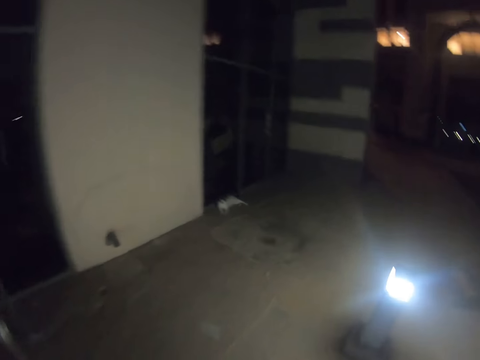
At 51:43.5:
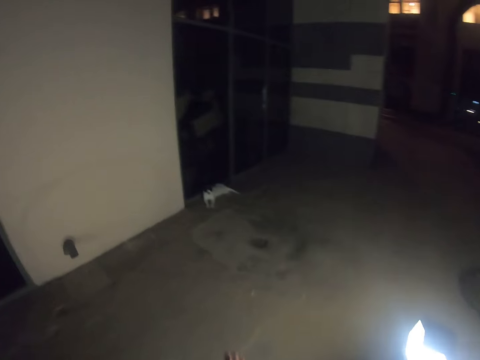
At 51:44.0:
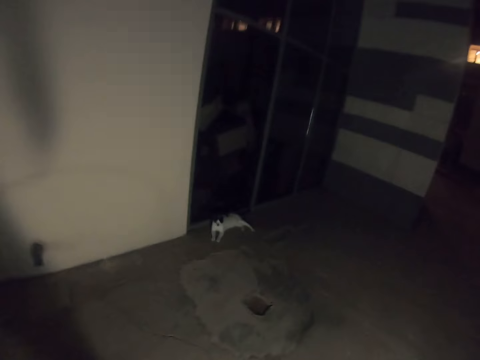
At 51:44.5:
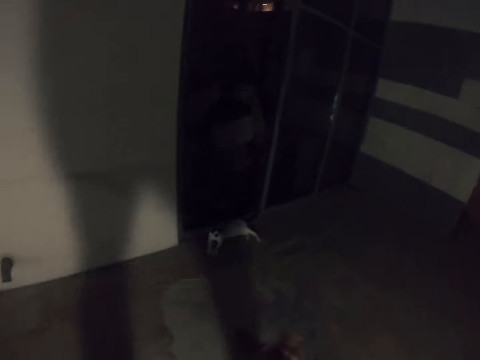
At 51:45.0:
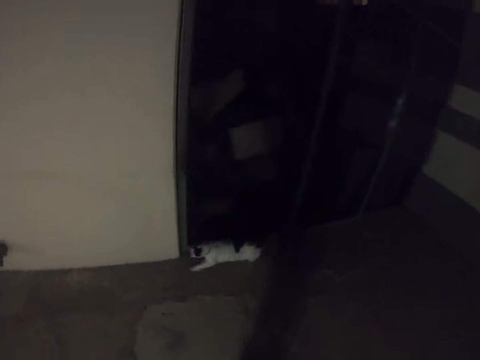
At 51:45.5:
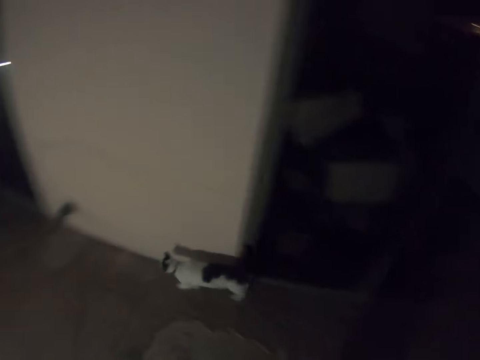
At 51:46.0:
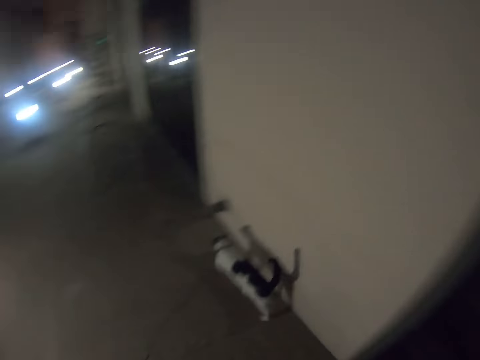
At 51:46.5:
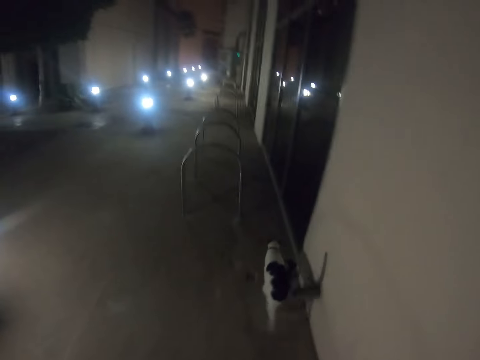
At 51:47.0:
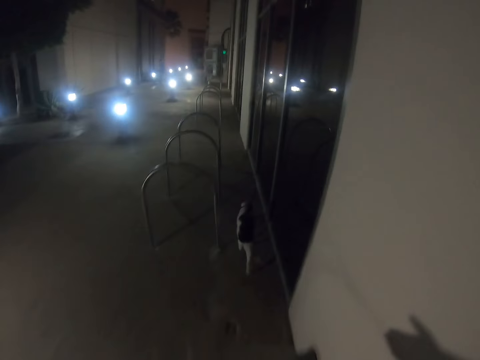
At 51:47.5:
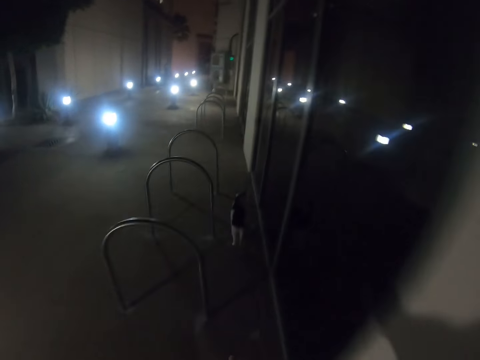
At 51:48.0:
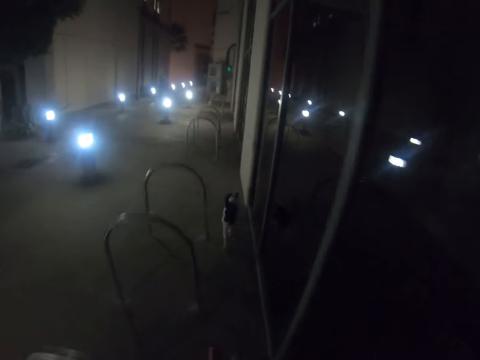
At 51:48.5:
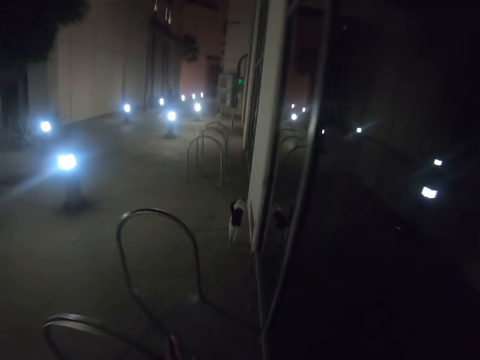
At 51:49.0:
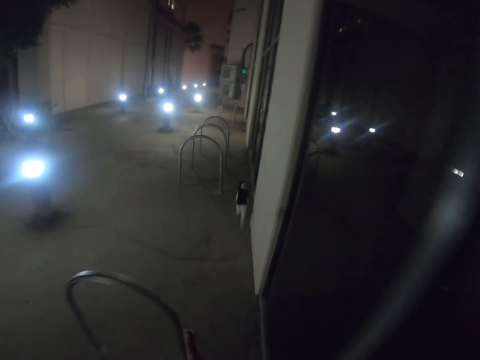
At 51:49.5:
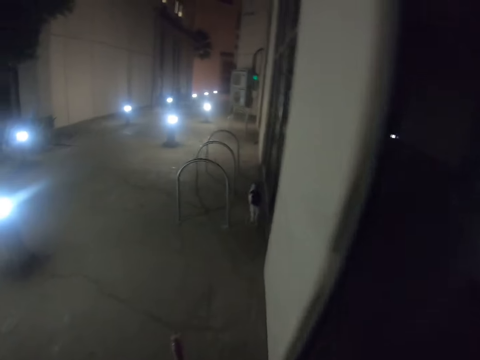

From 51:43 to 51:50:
The camera wearer walks towards the cat.

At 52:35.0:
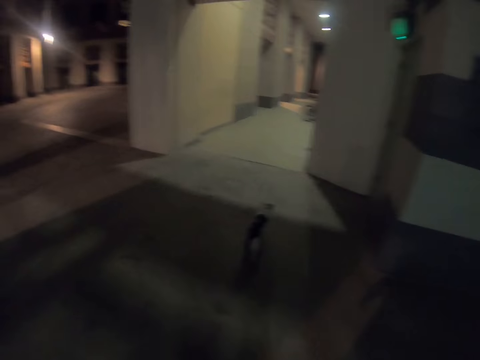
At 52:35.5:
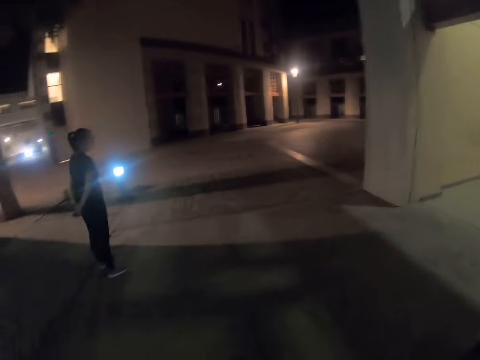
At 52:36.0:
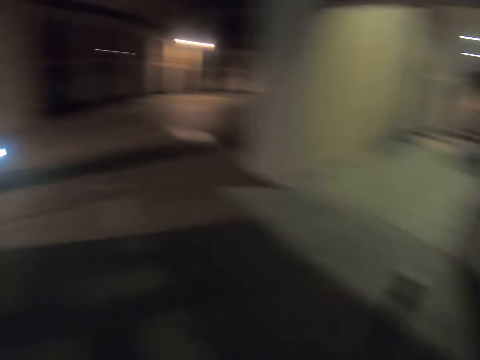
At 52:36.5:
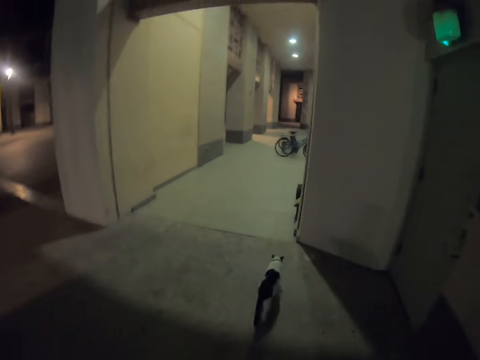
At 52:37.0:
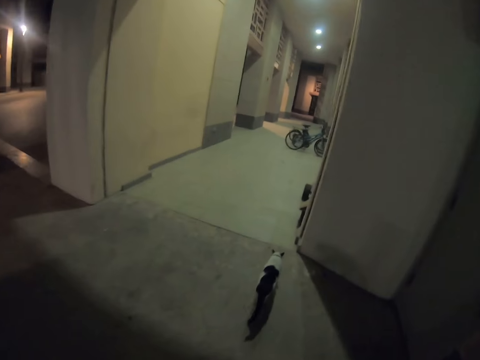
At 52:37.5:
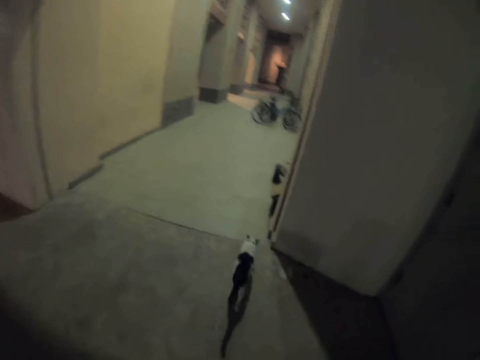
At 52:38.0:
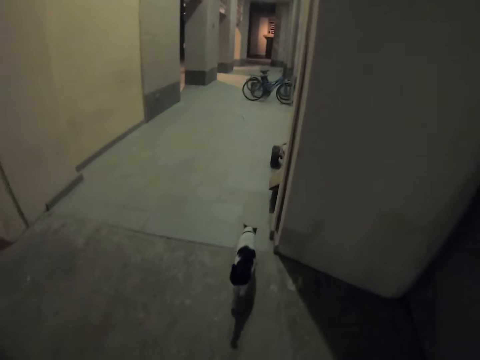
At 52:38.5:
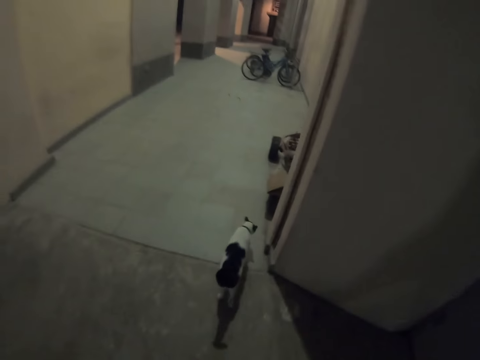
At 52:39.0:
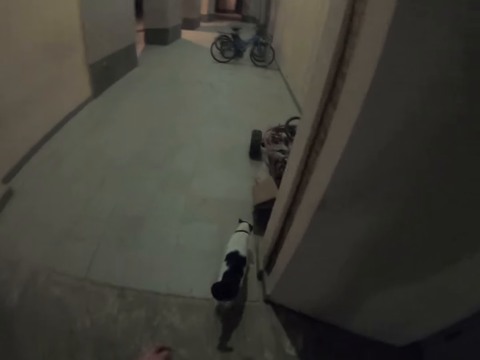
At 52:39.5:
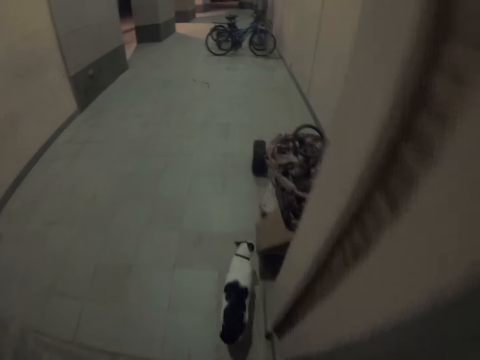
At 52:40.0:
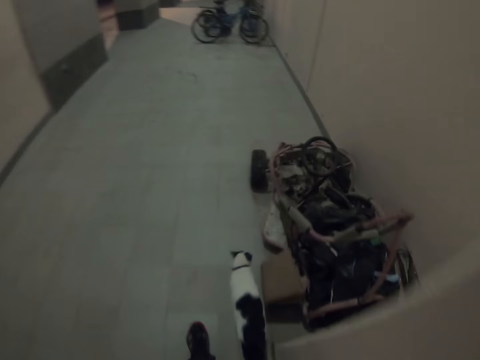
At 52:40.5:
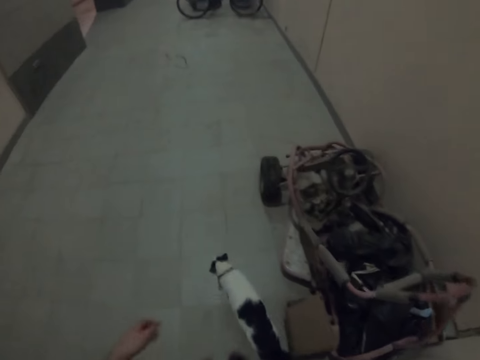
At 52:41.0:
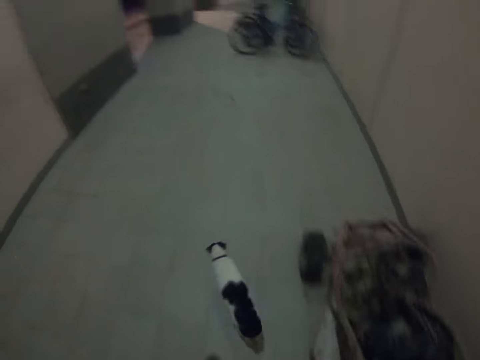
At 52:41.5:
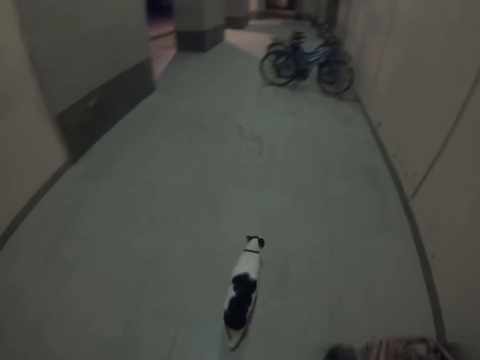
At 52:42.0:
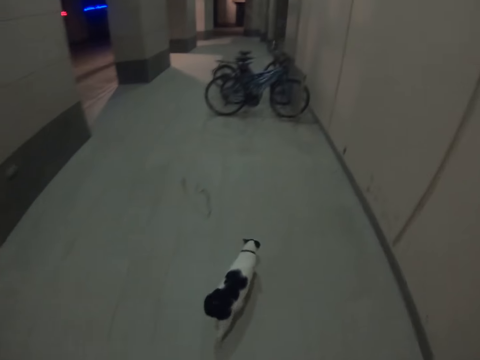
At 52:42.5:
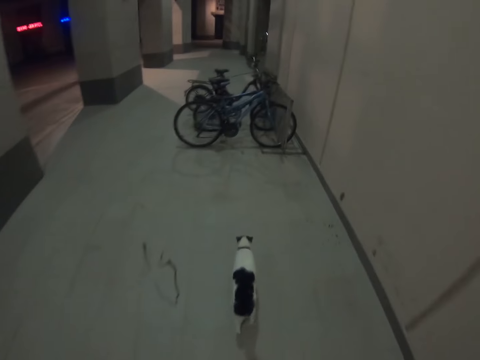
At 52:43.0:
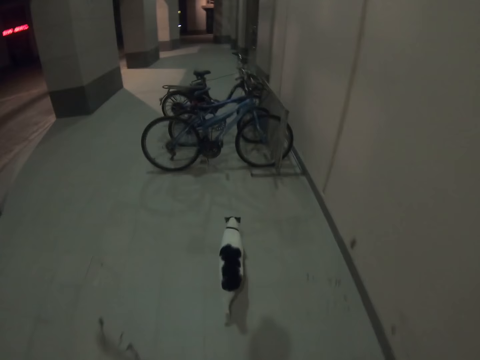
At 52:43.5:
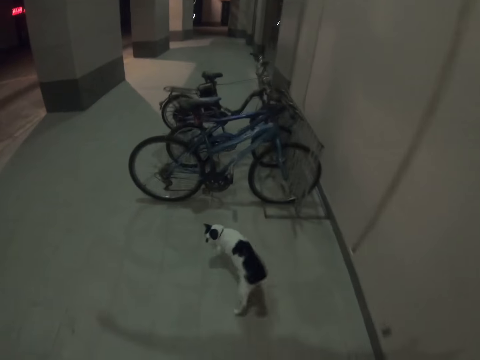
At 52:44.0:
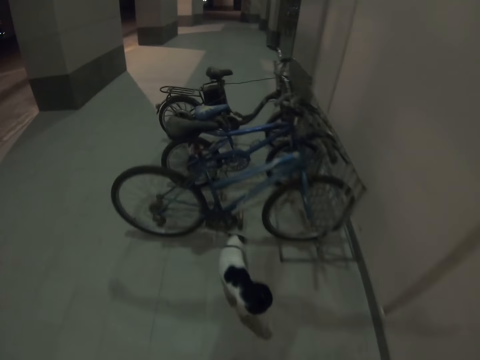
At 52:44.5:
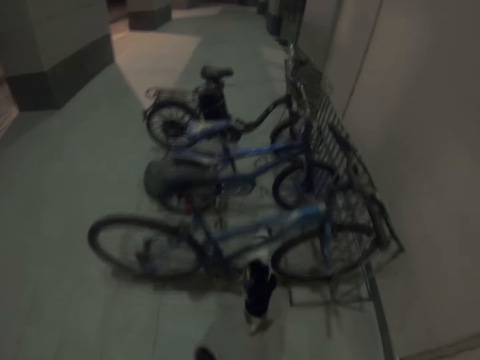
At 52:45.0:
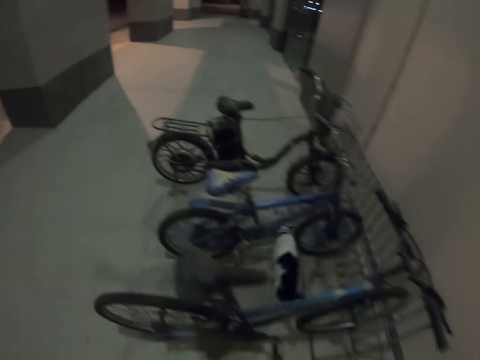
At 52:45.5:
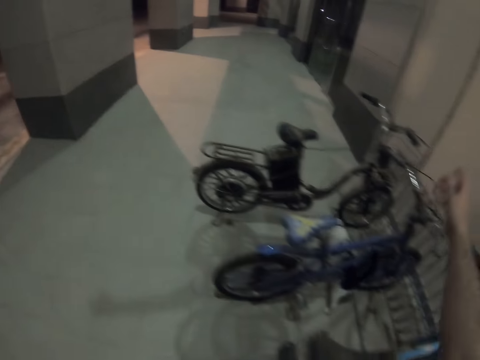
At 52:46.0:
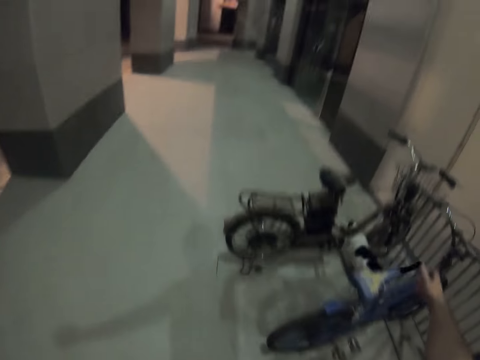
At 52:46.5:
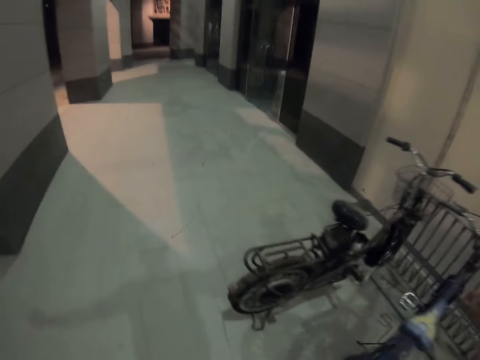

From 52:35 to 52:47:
The camera wearer turns around the walkway. They walk towards the cat.

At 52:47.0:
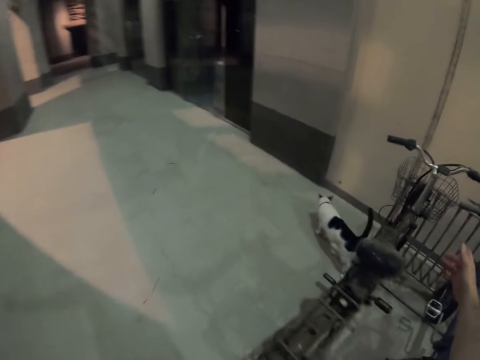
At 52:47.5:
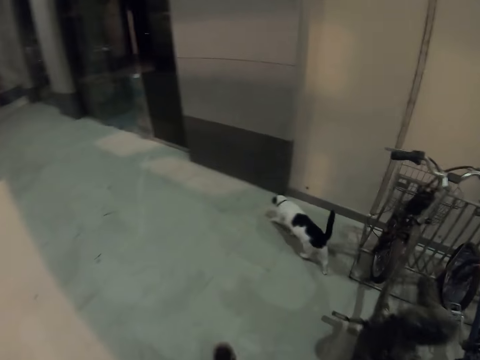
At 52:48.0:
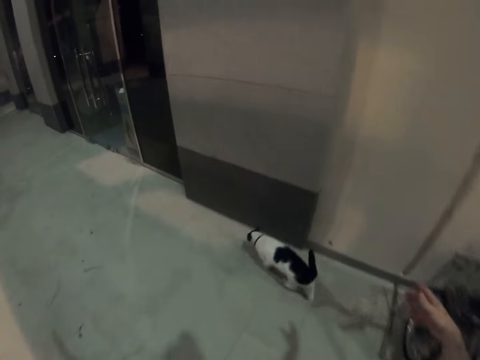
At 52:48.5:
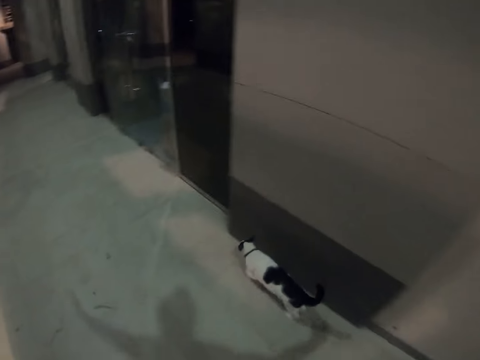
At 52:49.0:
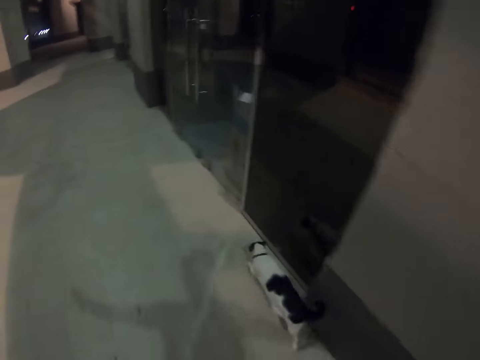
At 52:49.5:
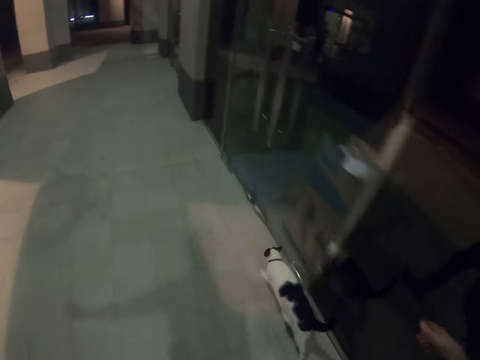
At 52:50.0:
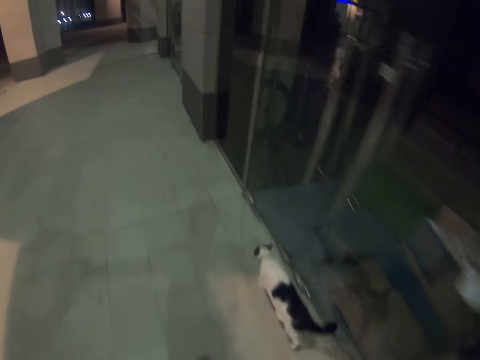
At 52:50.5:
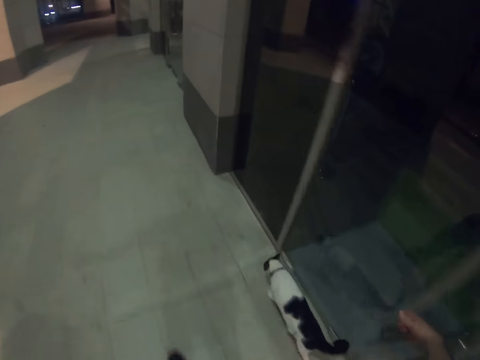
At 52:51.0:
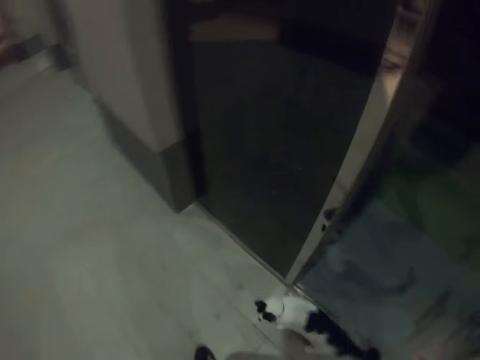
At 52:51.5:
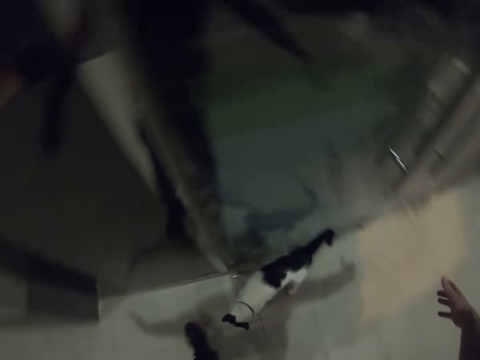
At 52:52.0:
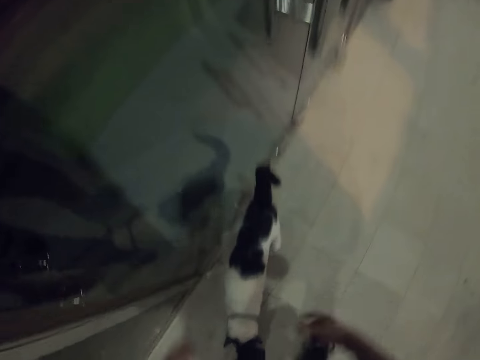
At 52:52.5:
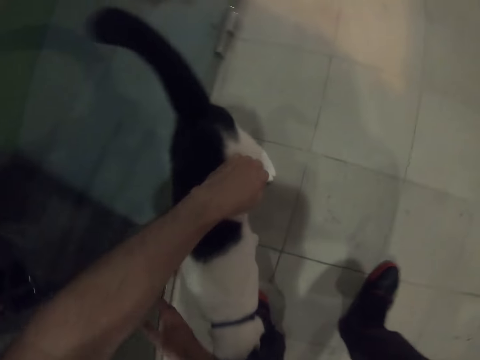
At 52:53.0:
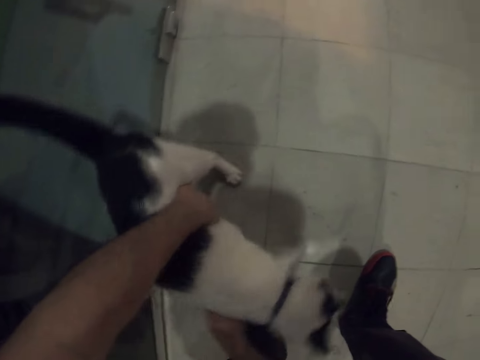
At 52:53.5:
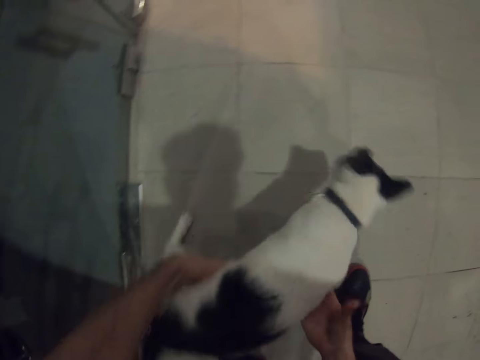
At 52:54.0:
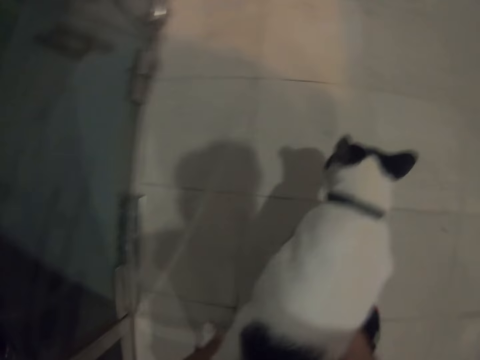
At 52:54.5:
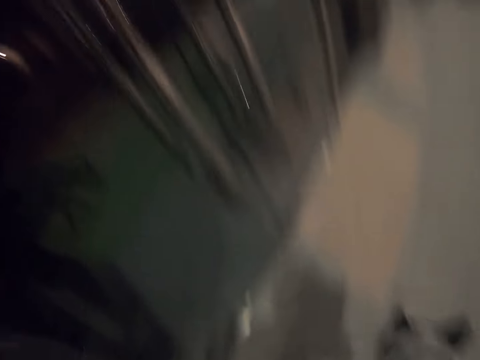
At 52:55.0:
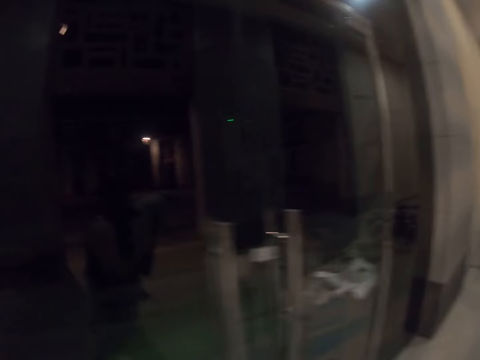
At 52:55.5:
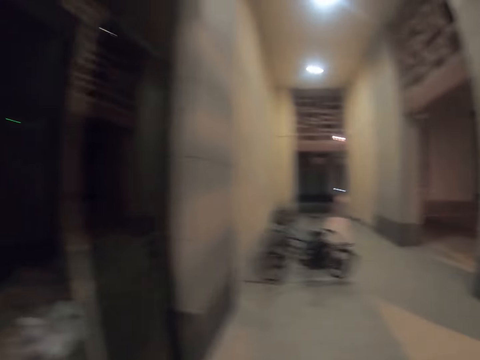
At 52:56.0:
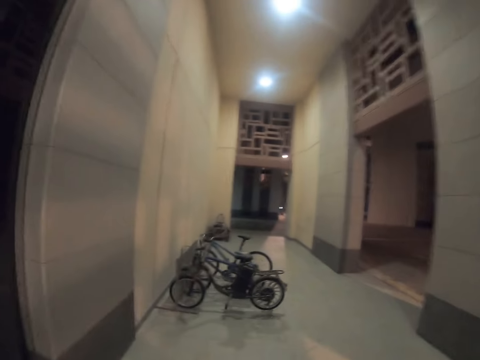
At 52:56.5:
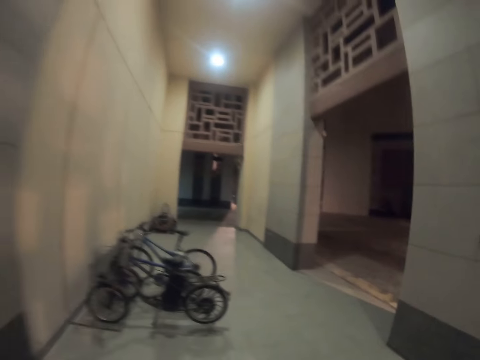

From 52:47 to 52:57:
The camera wearer holds the cat. They pick up the cat from the ground. They walk towards the walkway.
